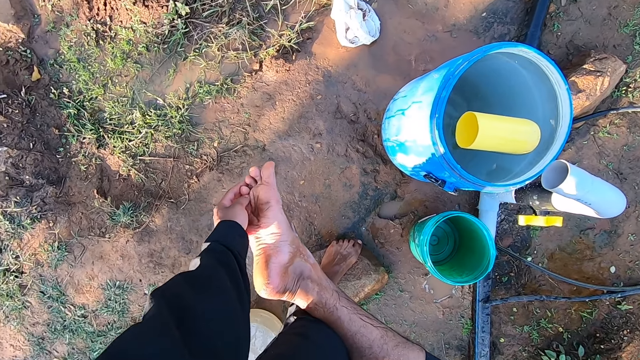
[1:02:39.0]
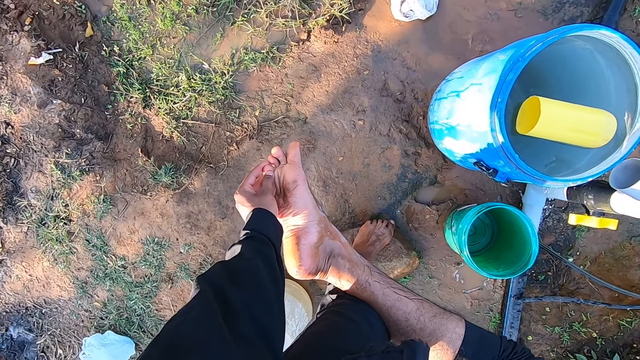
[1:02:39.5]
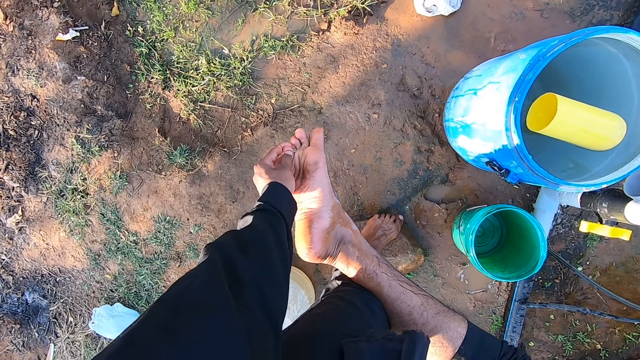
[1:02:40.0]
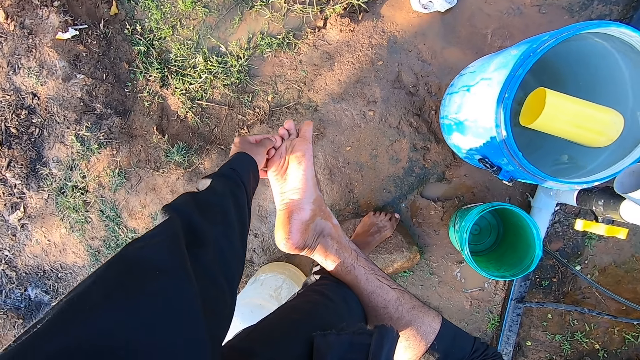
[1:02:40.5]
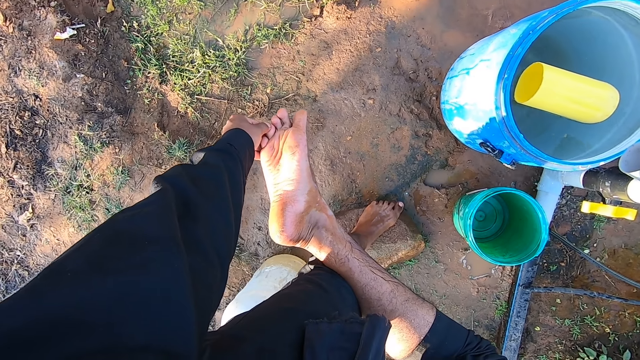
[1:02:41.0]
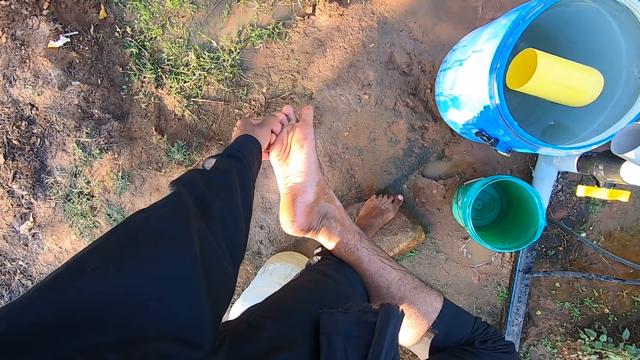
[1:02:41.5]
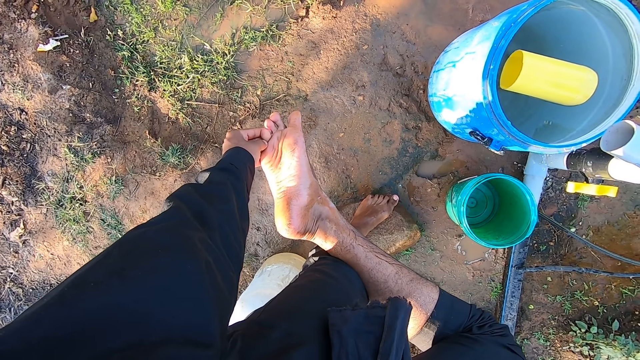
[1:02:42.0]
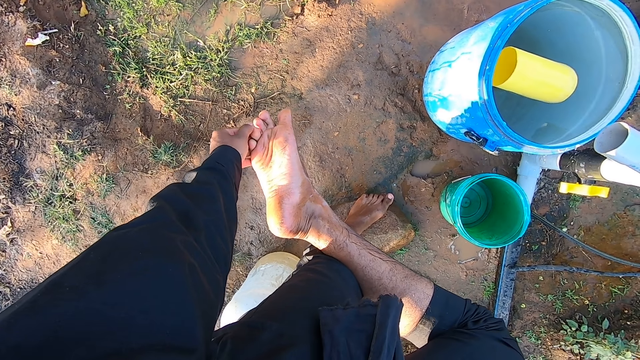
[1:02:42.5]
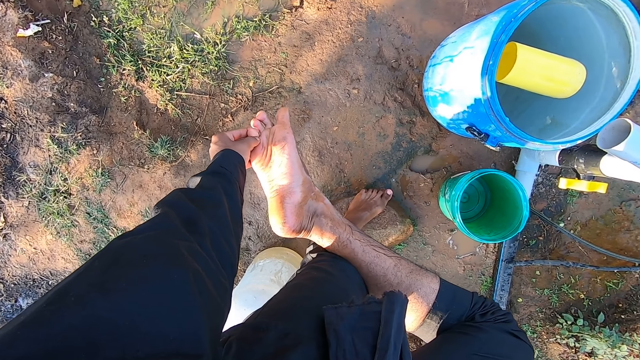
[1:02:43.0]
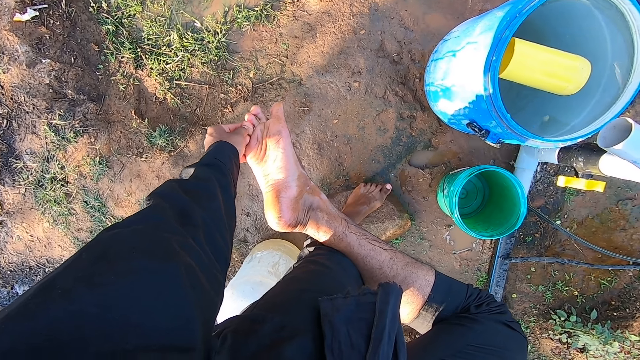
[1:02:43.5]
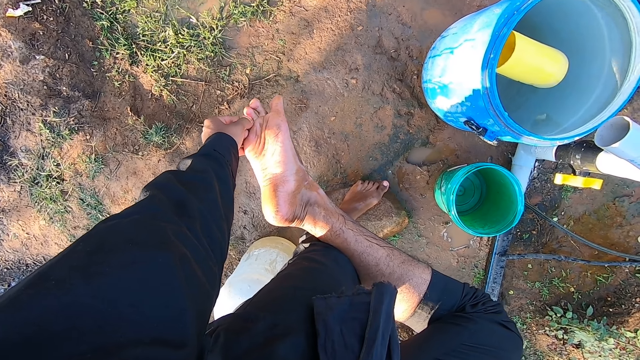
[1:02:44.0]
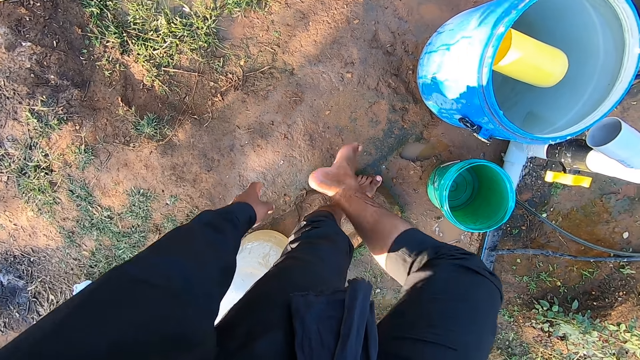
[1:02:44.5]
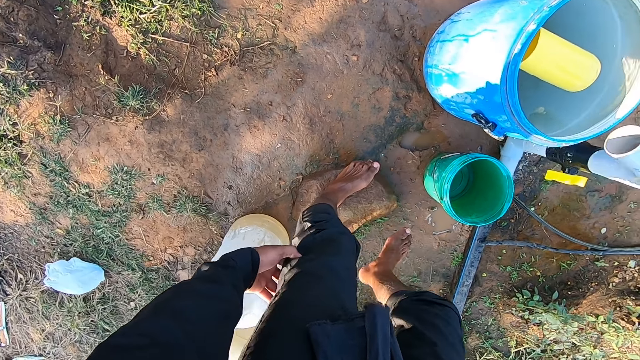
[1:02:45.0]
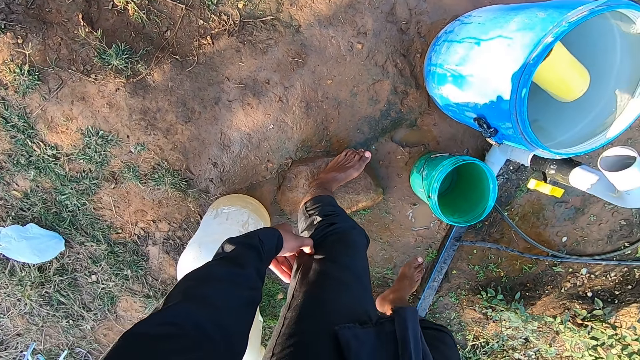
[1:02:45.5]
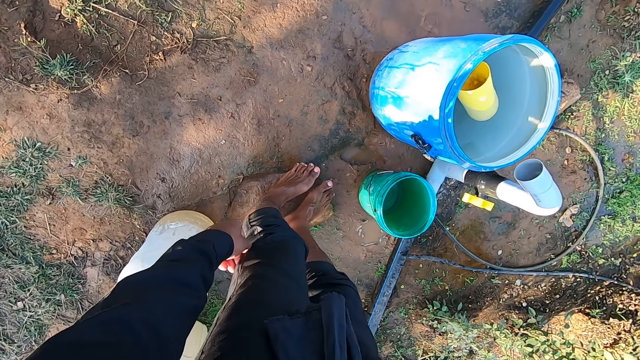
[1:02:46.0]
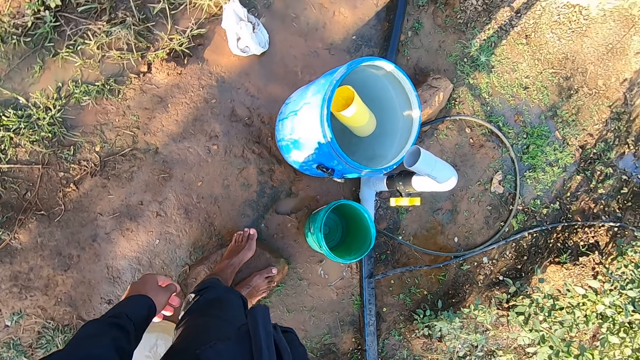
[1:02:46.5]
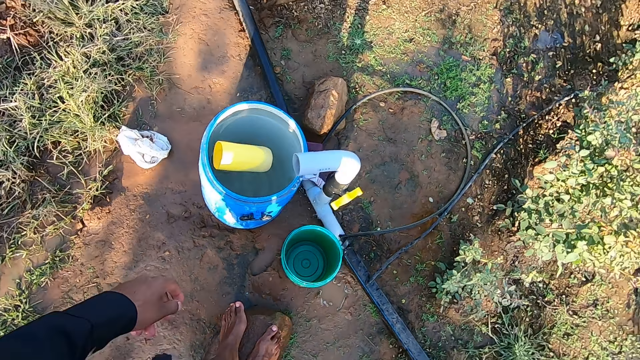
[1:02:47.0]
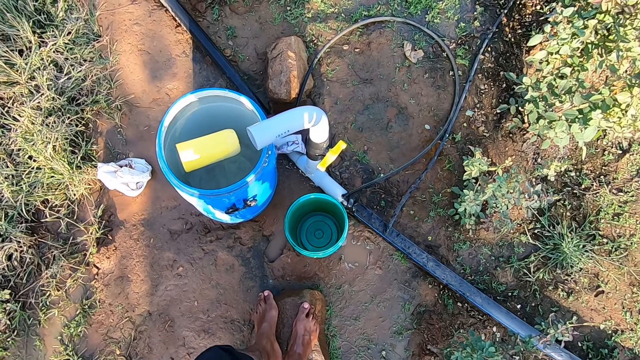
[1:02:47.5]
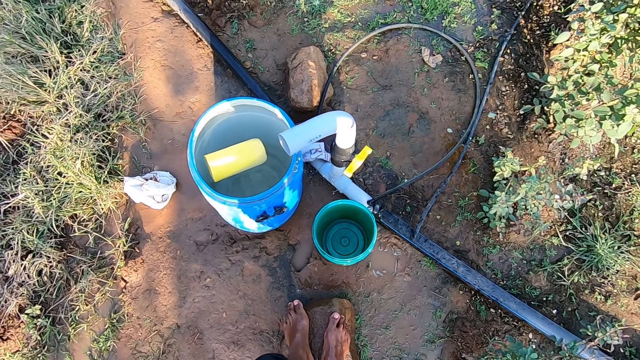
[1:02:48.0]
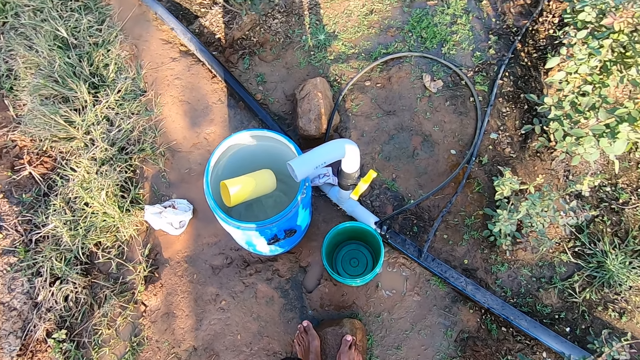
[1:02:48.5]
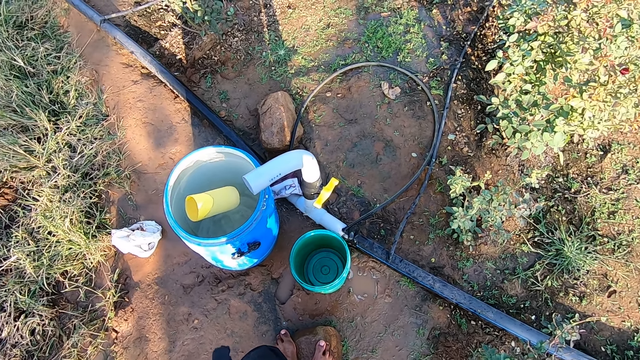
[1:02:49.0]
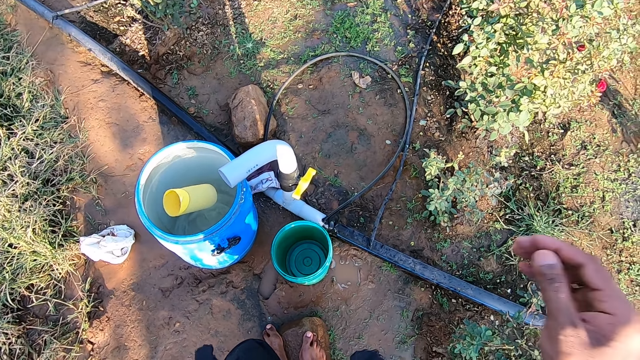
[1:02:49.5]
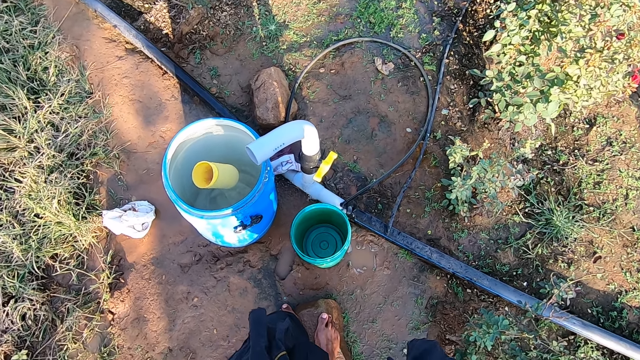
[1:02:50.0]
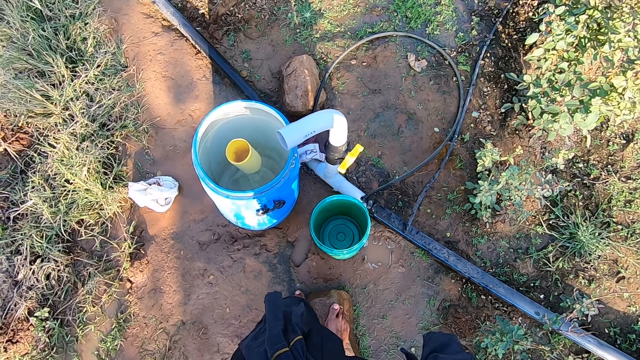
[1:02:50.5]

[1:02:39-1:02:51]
The camera wearer looks round.

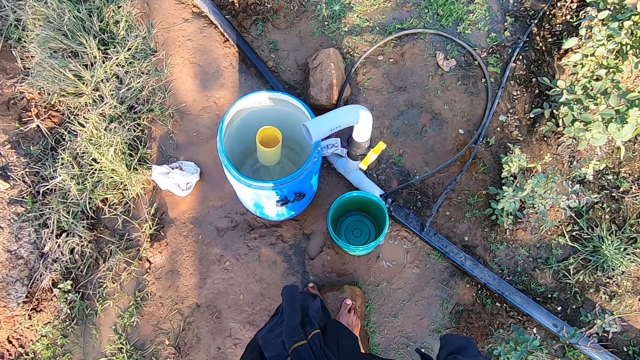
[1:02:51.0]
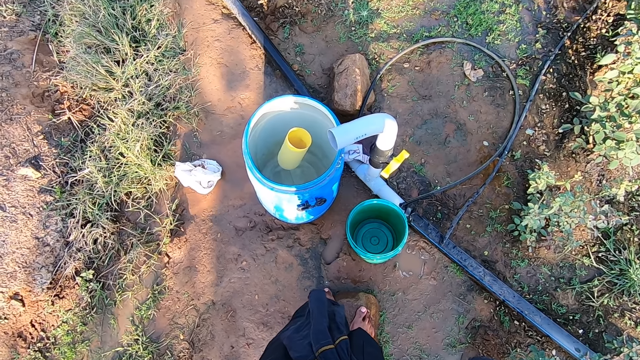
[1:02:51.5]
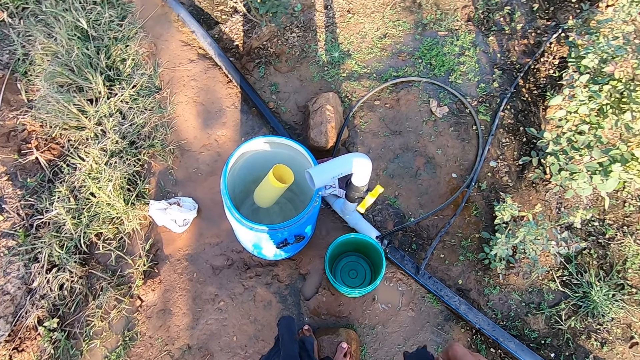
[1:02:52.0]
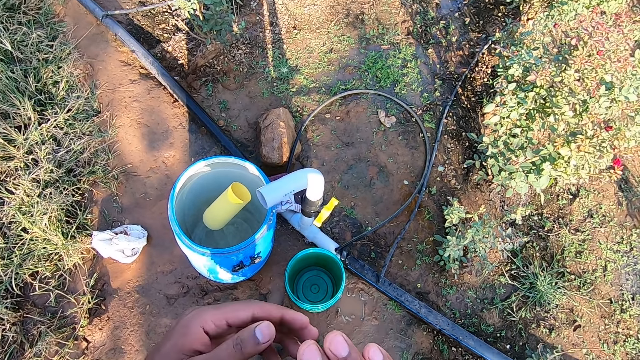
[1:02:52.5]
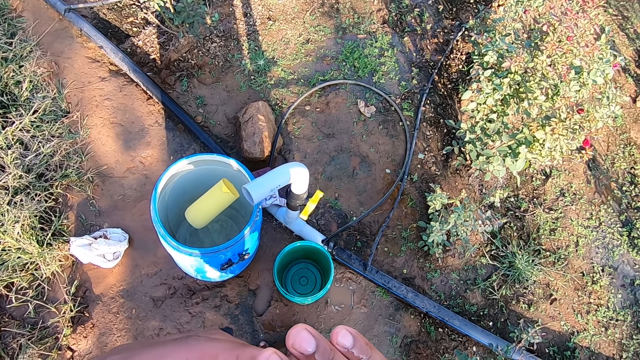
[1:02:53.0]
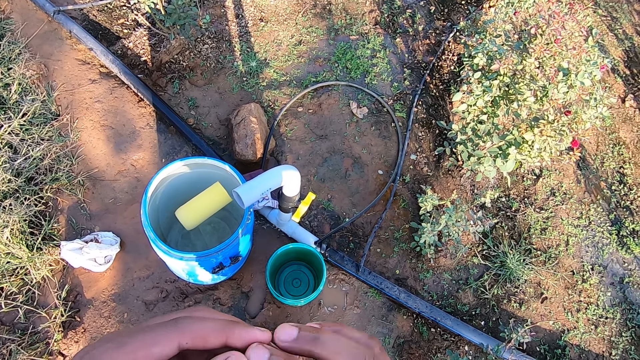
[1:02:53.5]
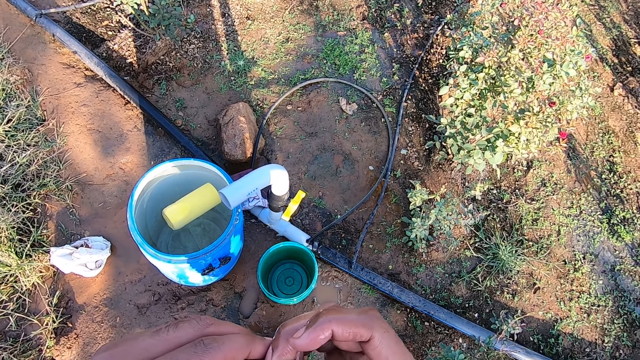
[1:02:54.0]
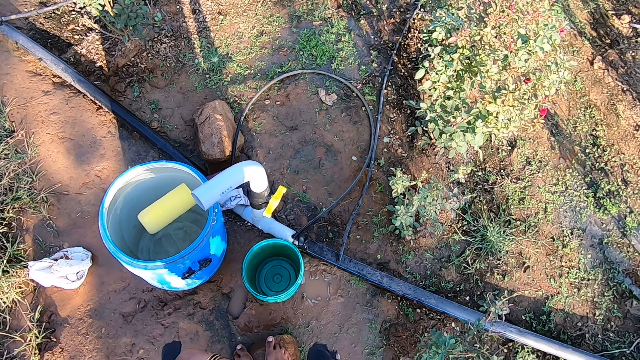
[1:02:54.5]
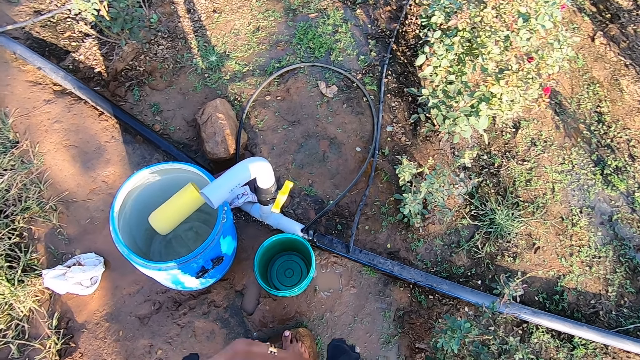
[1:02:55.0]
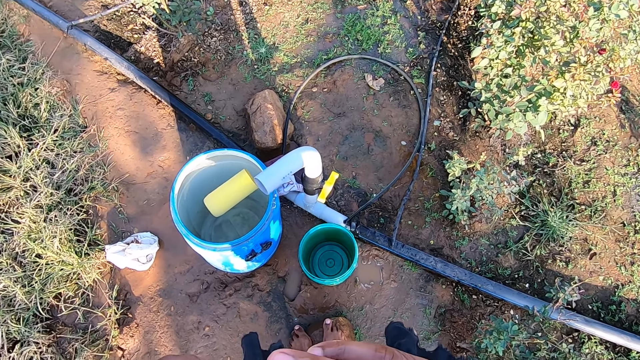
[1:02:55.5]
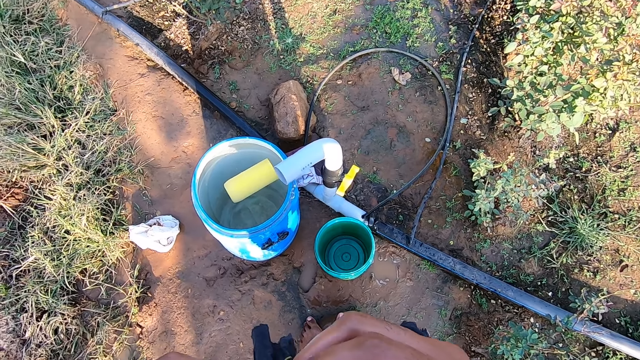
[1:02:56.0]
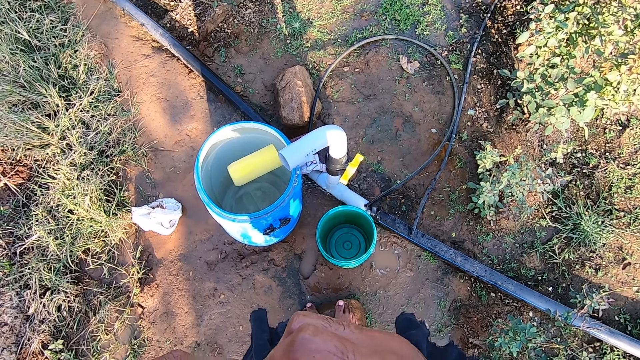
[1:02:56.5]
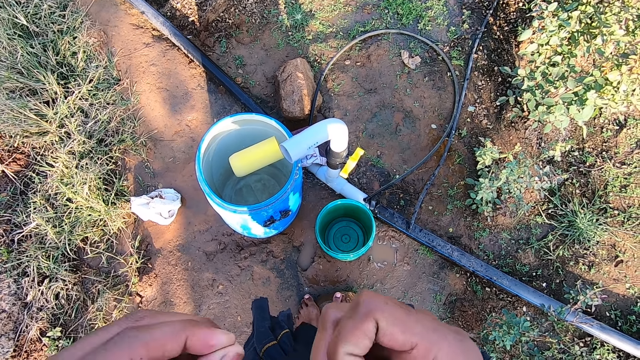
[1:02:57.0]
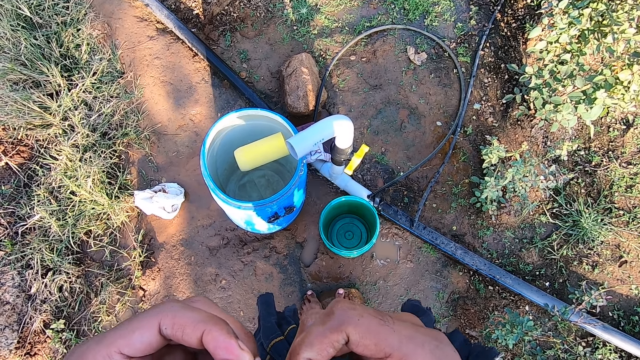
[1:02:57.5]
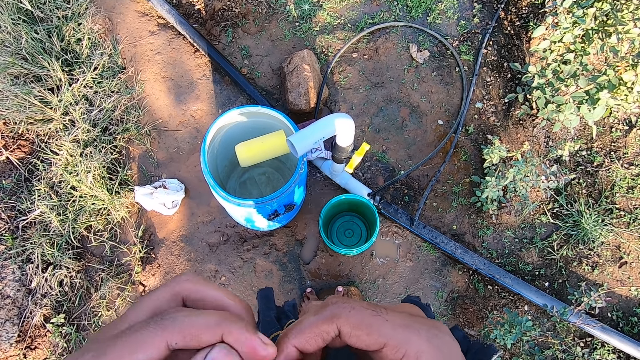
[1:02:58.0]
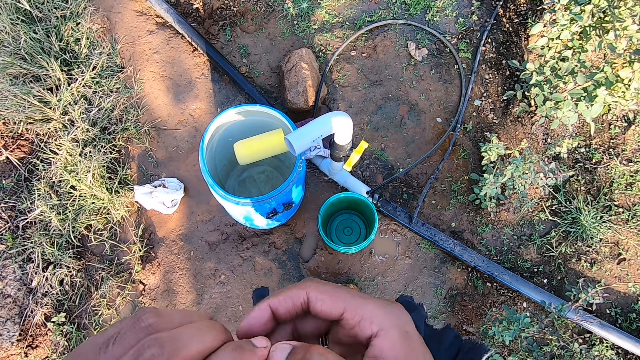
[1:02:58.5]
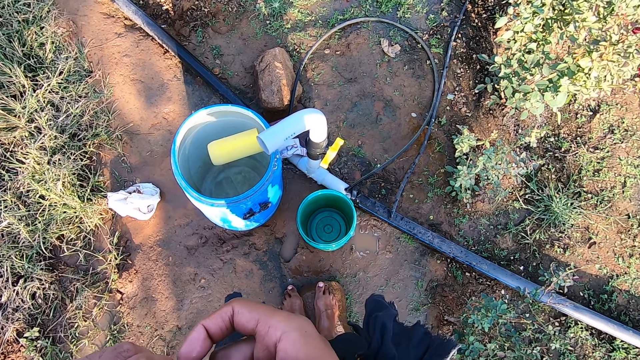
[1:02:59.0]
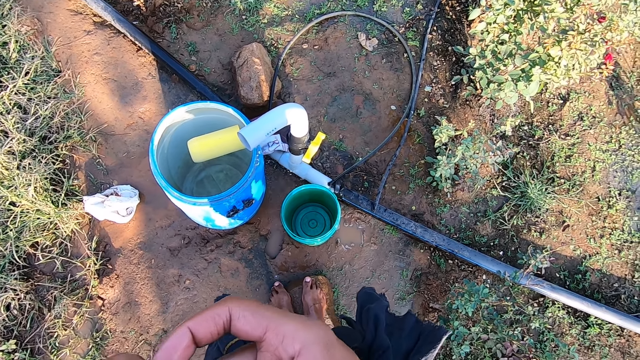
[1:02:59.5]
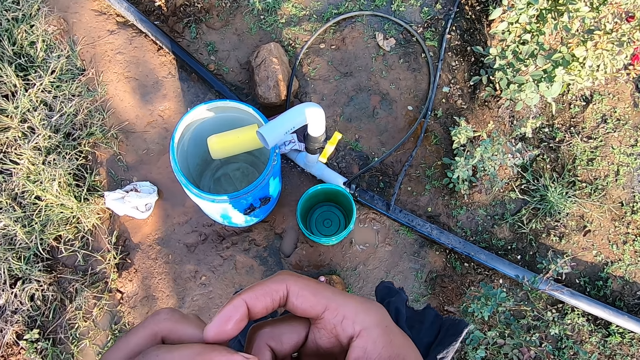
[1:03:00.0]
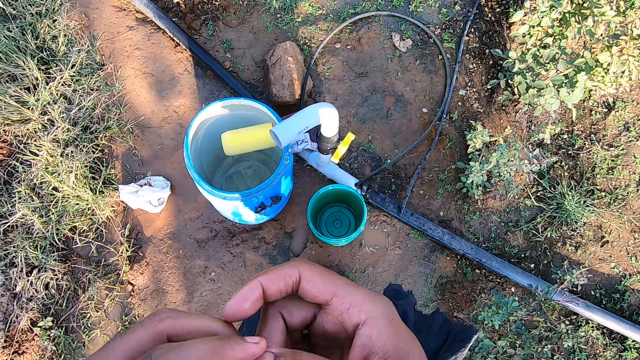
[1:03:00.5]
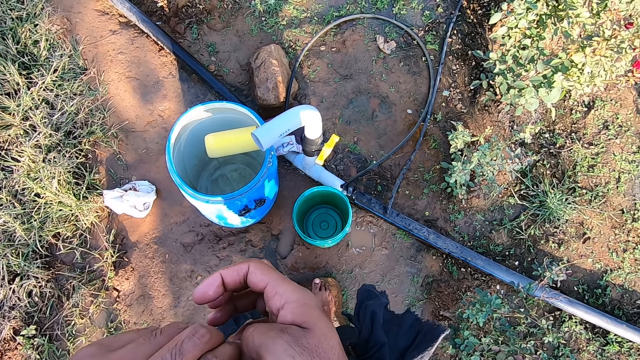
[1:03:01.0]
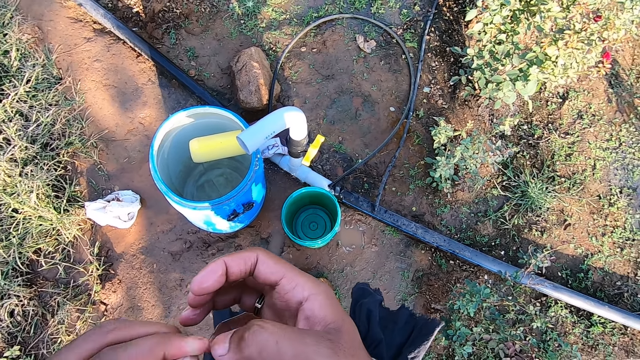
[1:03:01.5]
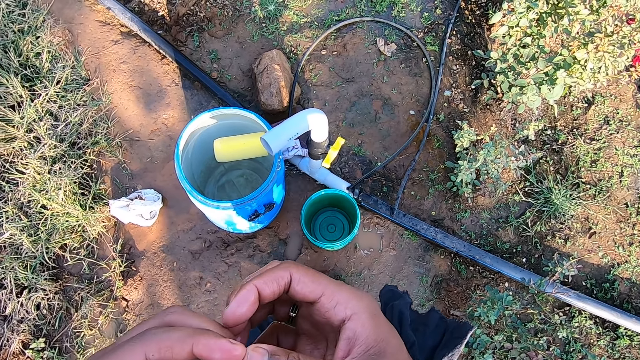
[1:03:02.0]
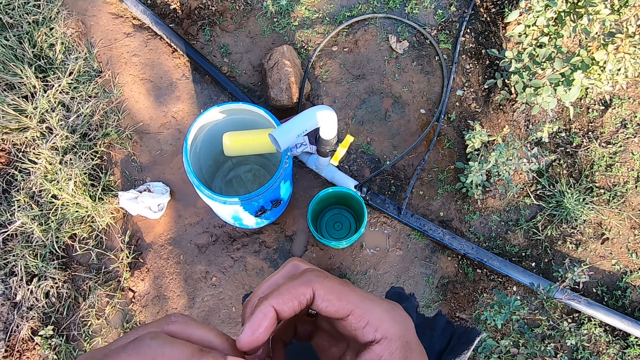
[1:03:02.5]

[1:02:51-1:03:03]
The camera wearer looks at his fingers. He peels his left hand with his right hand.
